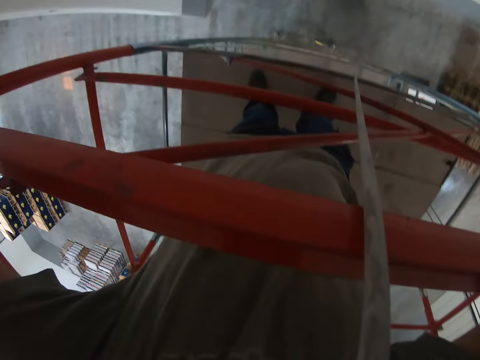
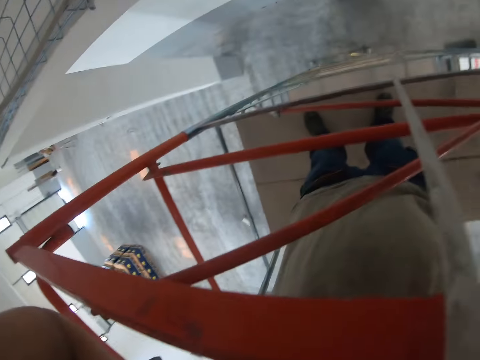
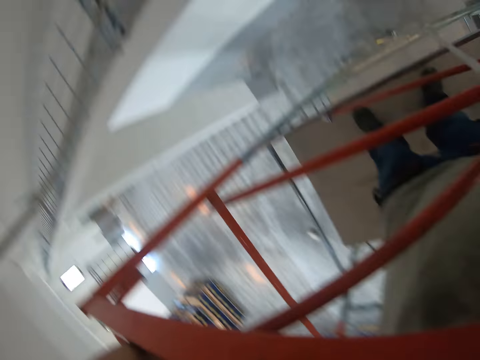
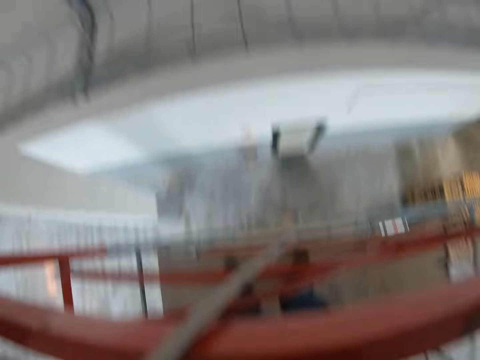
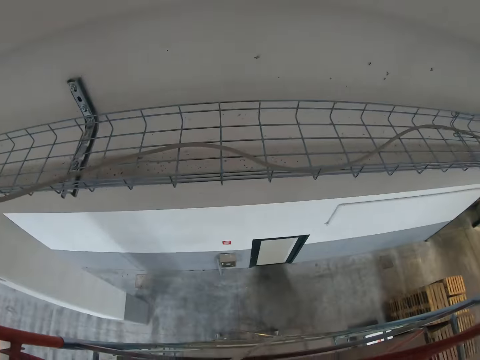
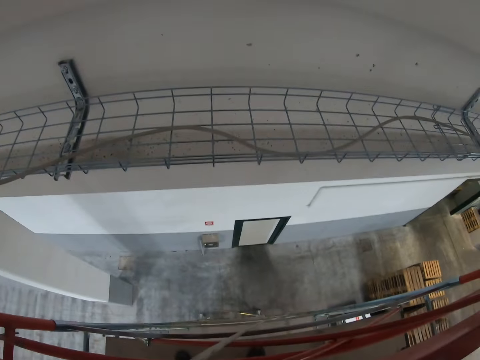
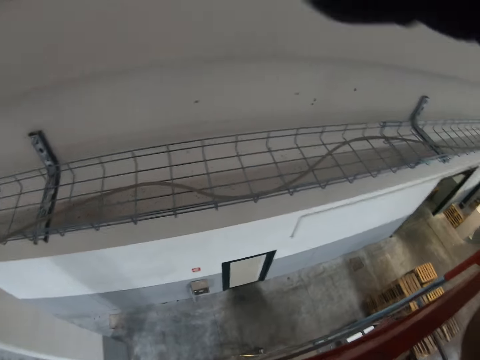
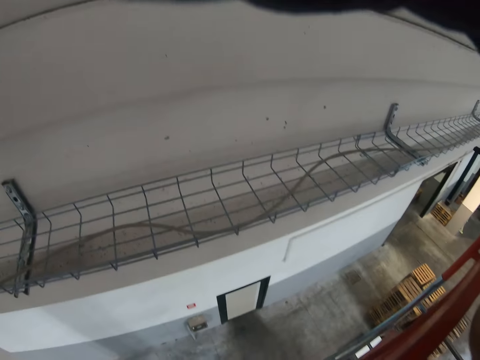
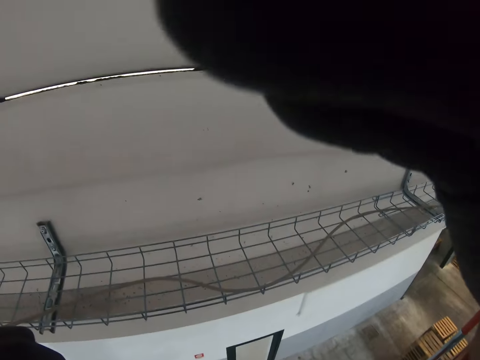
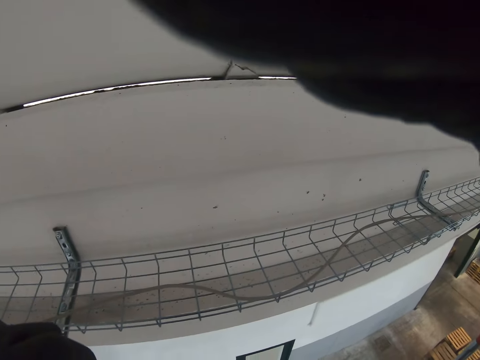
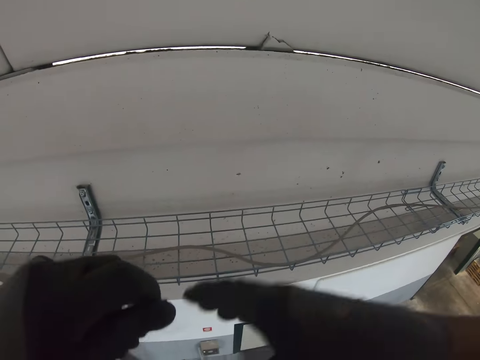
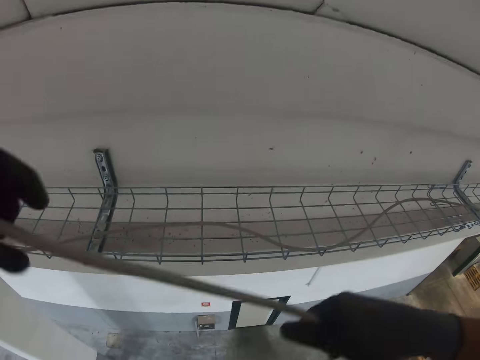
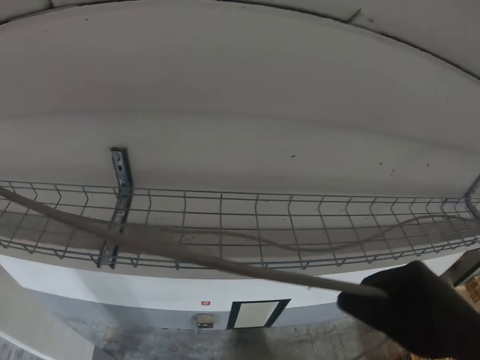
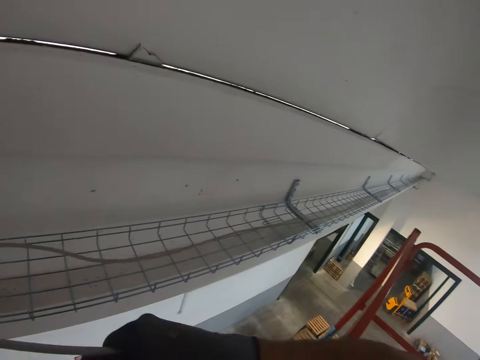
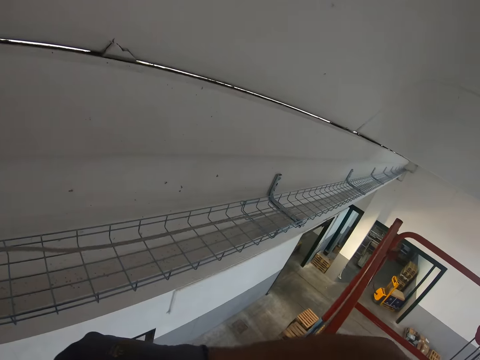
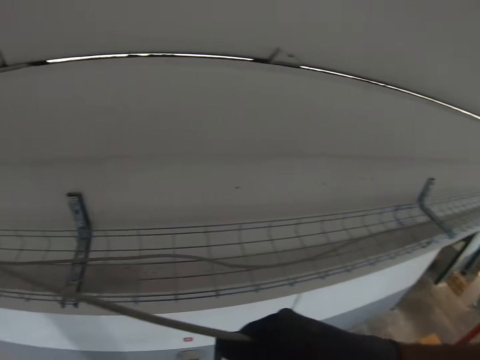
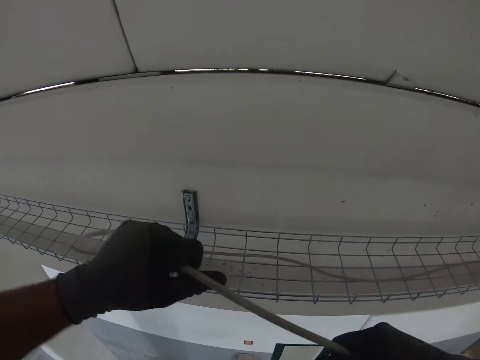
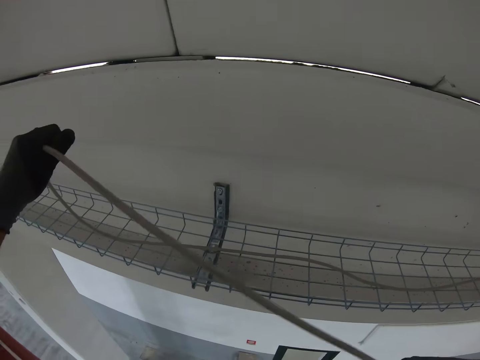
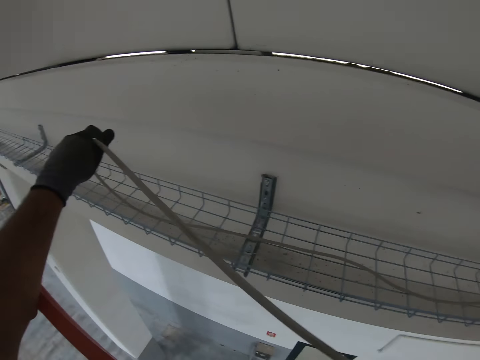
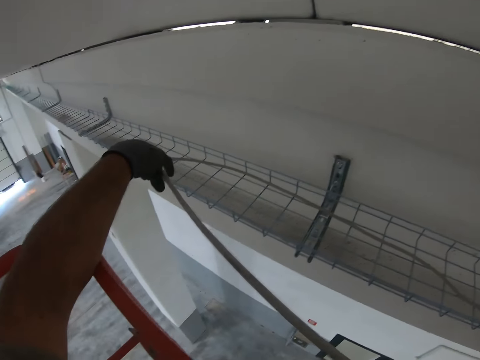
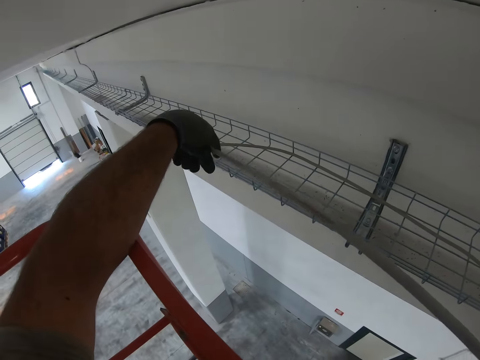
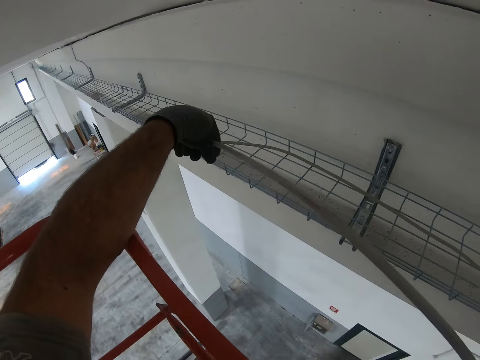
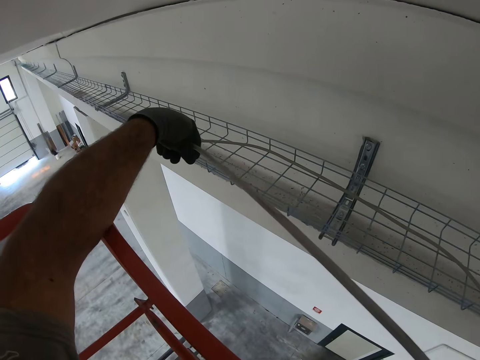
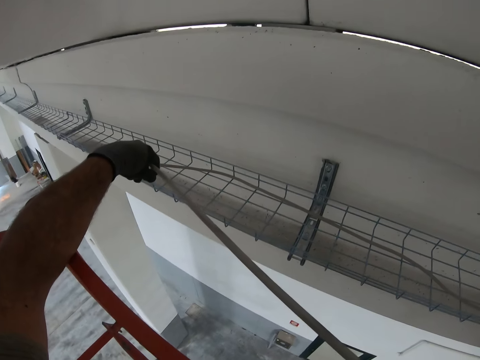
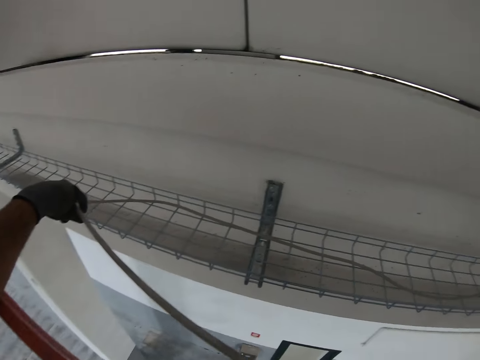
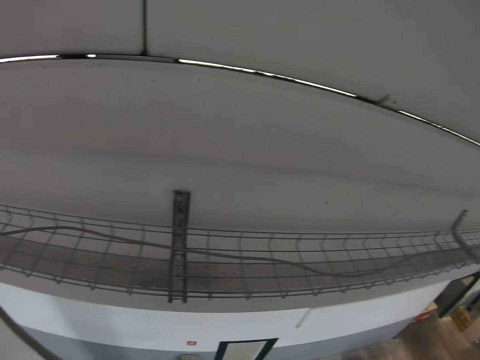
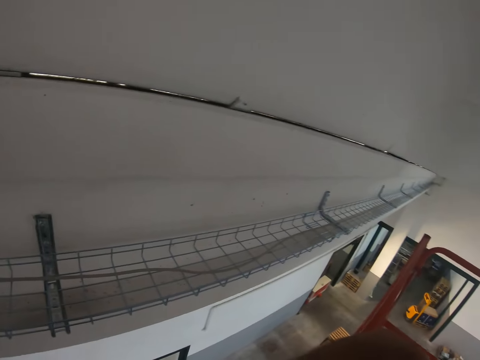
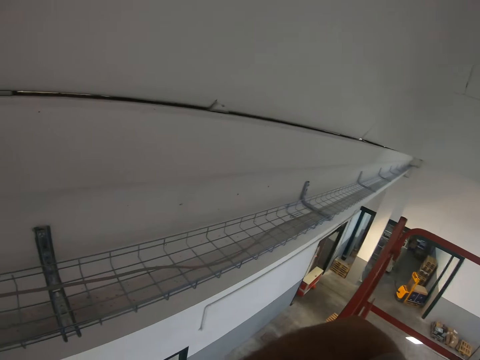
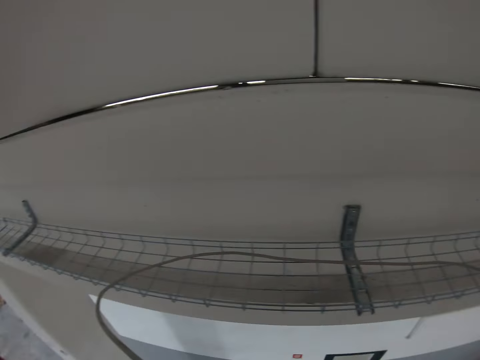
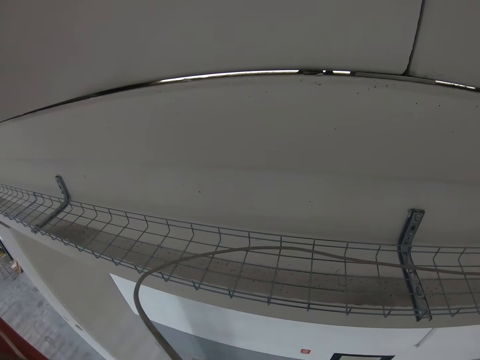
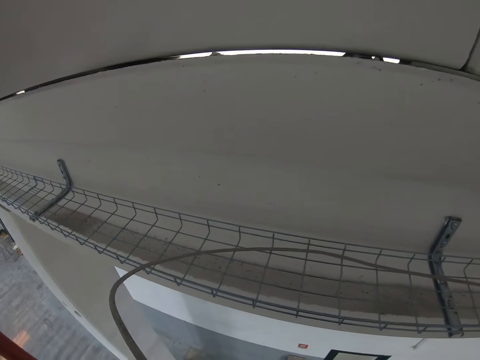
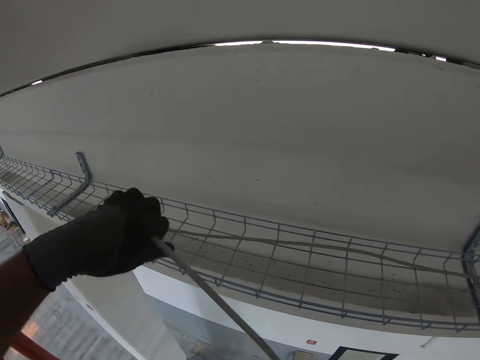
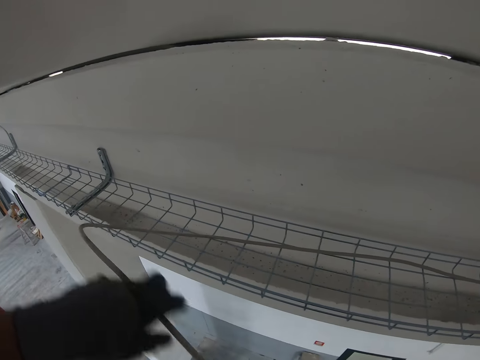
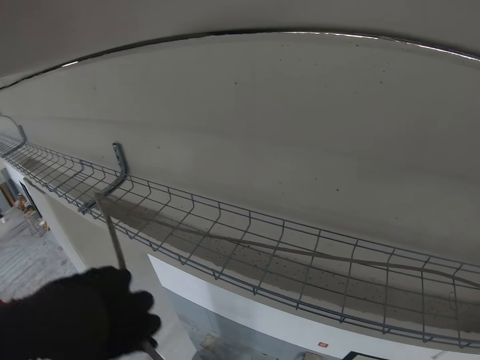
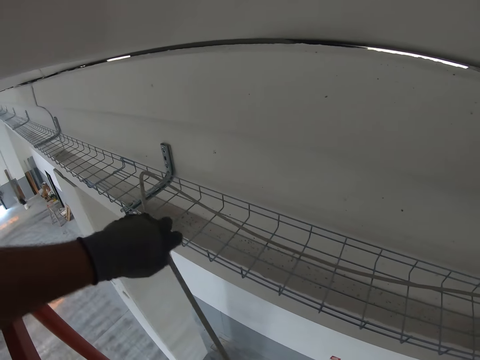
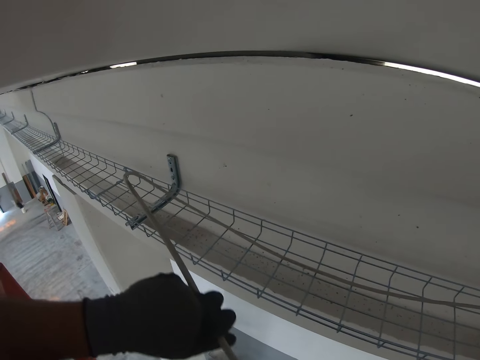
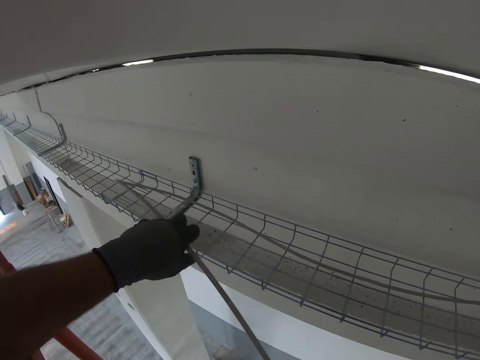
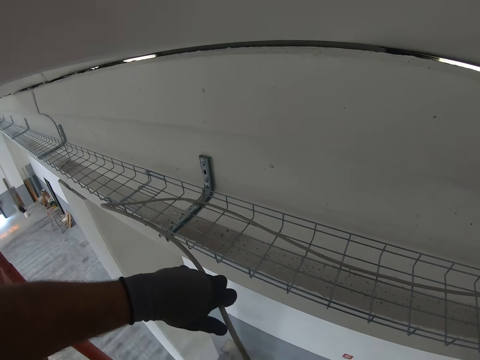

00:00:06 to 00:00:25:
The camera wearer looks down. They fix the camera. They pull a wire from the floor. They place the wire on the wire mesh. They look around. They place the wire on the wire mesh.

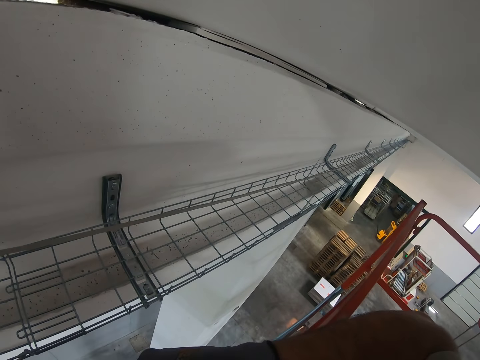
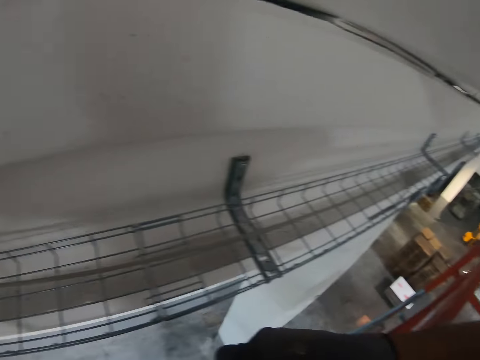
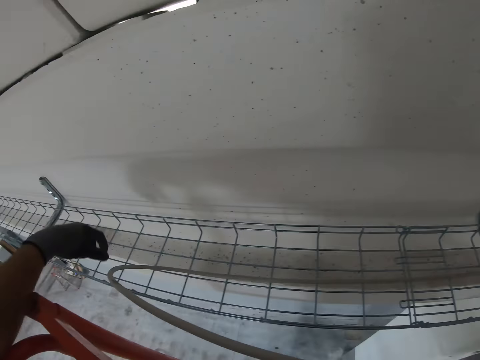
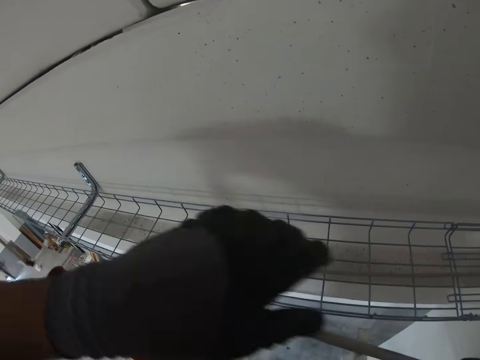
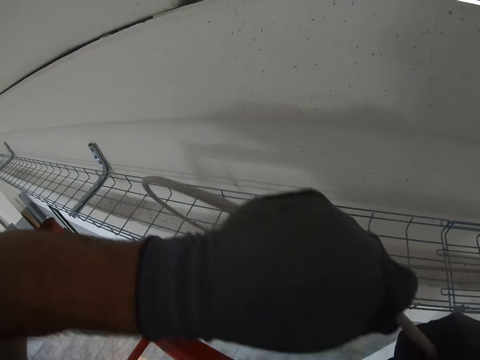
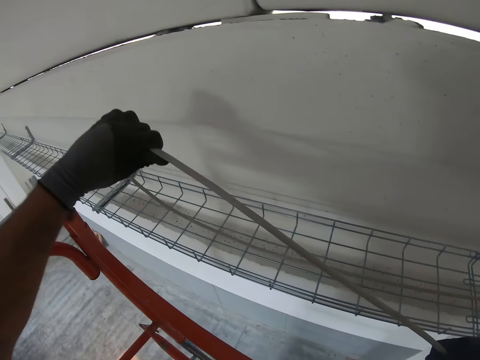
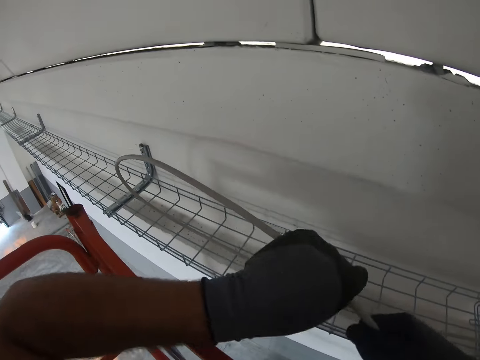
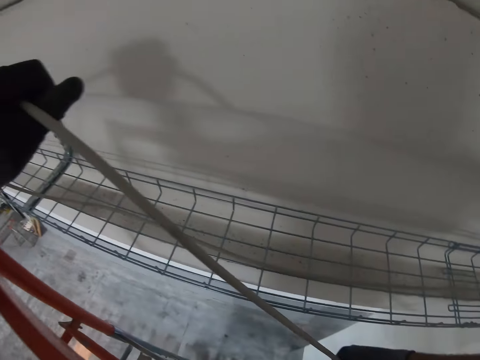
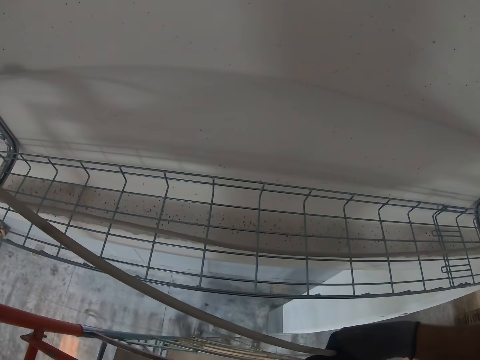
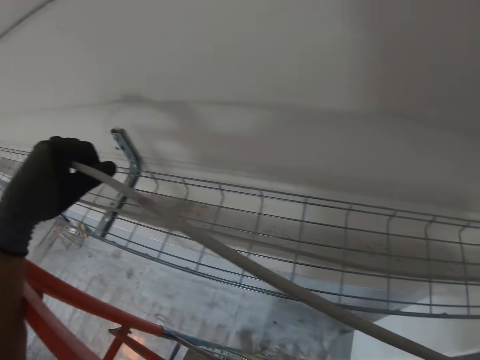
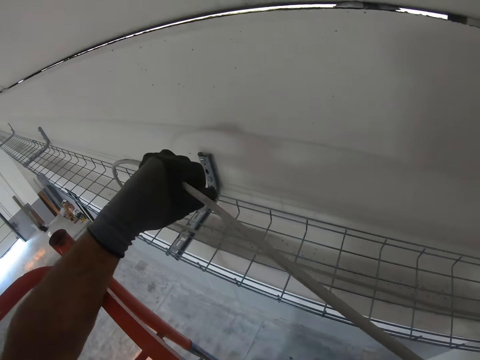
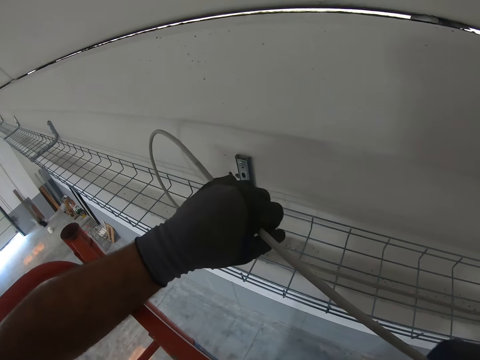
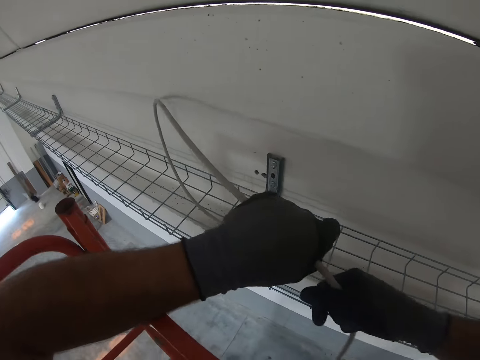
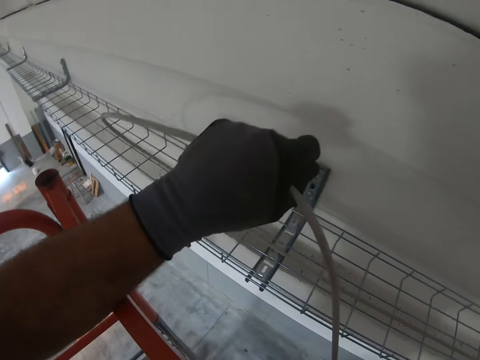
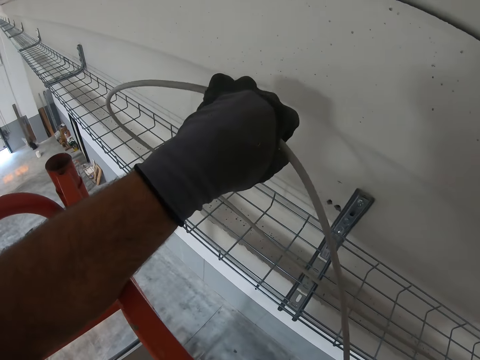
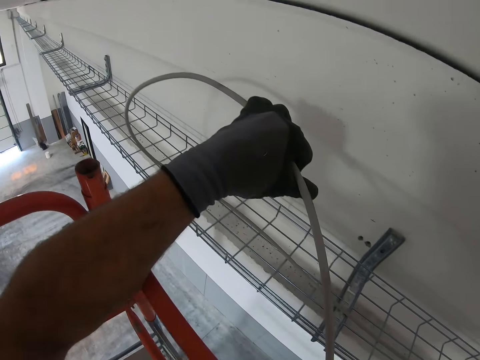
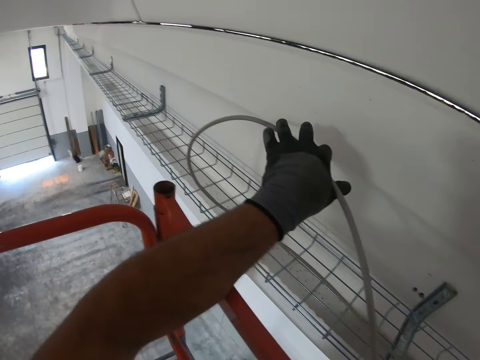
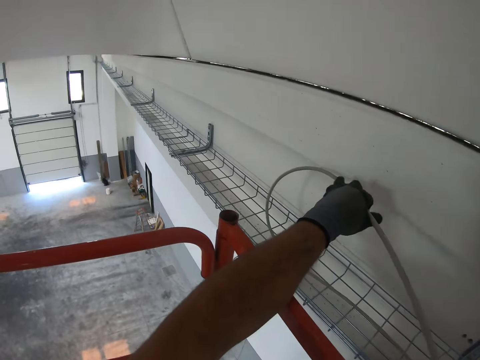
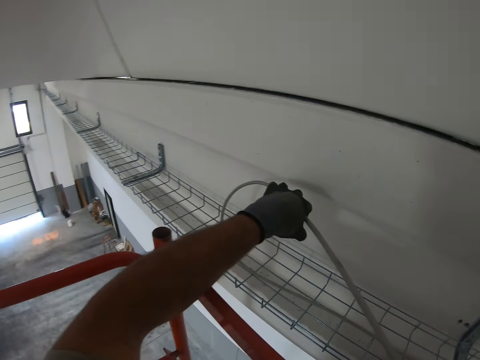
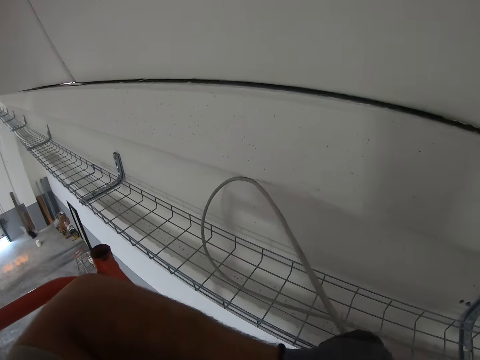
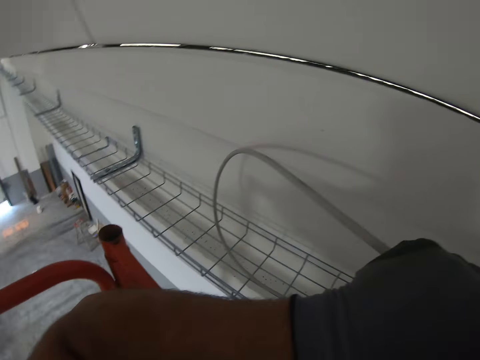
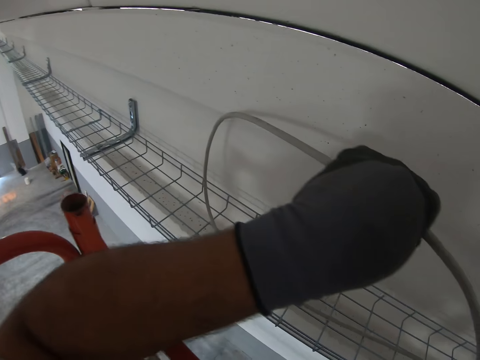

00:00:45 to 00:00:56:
The camera wearer moves on the construction lift. They place the wire on the wire mesh.
